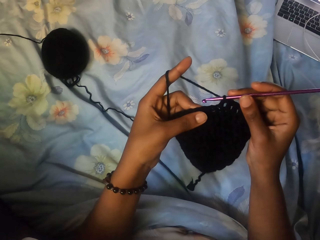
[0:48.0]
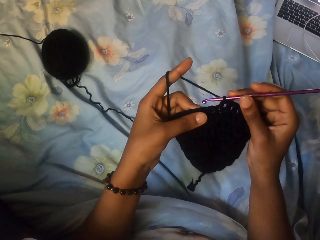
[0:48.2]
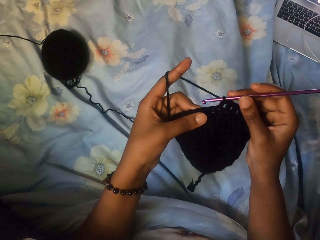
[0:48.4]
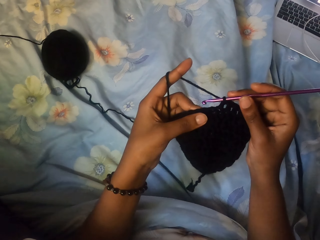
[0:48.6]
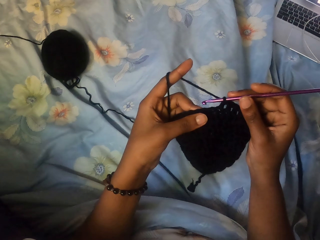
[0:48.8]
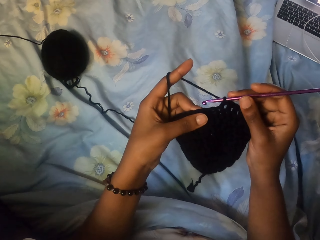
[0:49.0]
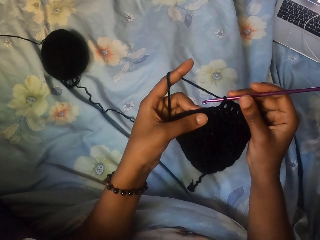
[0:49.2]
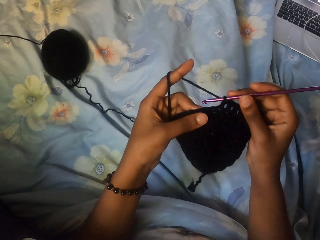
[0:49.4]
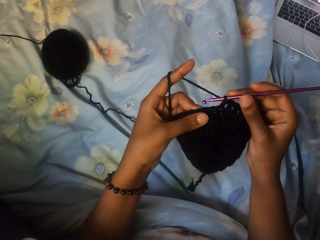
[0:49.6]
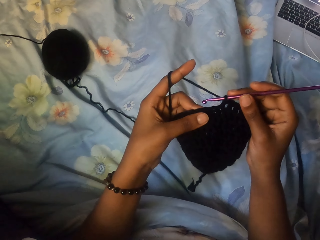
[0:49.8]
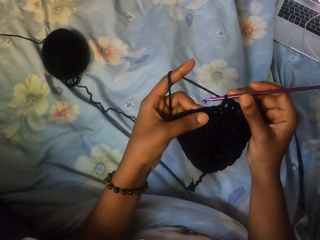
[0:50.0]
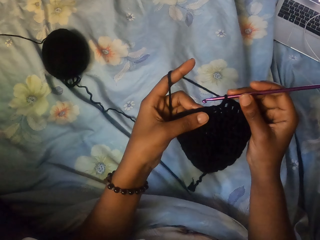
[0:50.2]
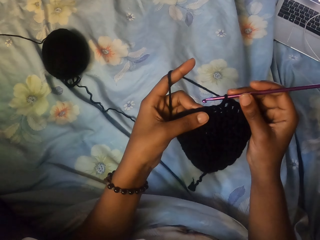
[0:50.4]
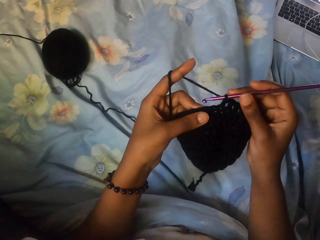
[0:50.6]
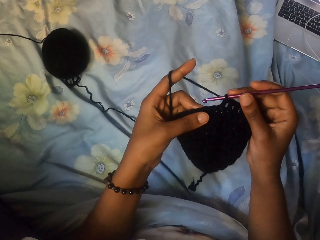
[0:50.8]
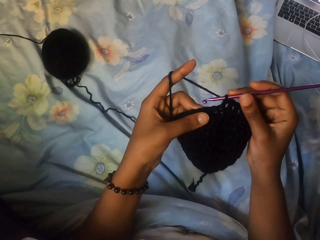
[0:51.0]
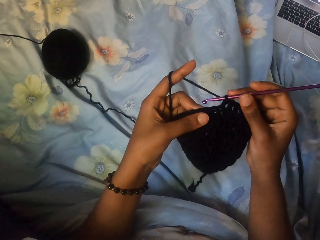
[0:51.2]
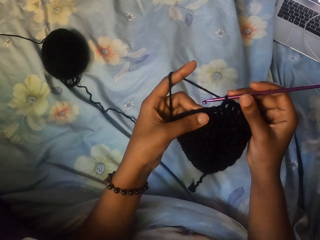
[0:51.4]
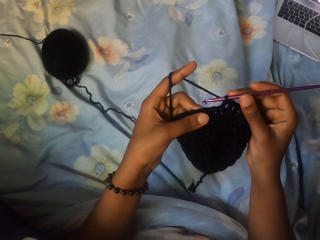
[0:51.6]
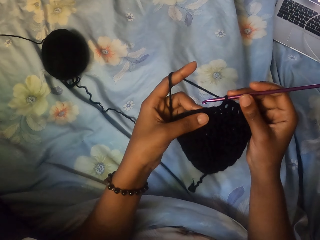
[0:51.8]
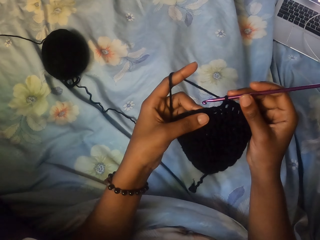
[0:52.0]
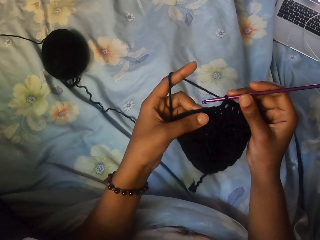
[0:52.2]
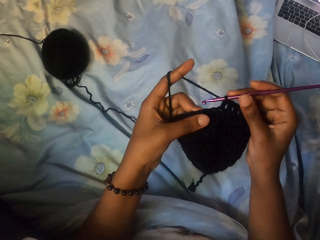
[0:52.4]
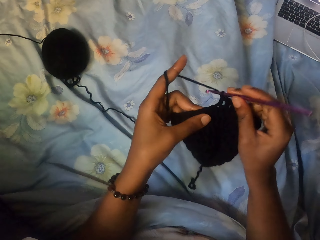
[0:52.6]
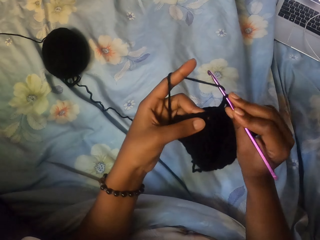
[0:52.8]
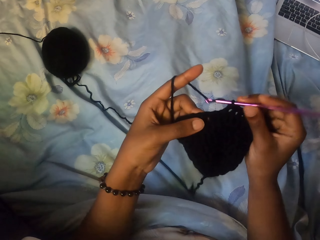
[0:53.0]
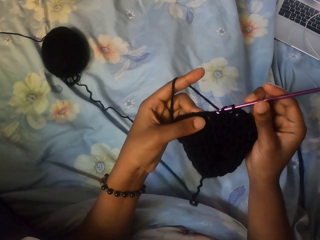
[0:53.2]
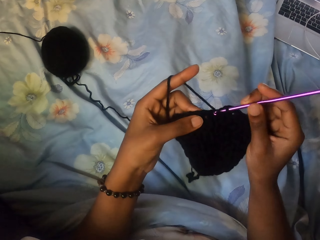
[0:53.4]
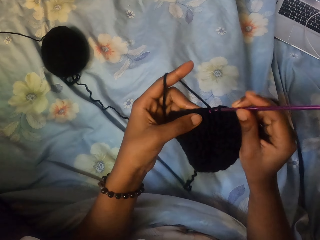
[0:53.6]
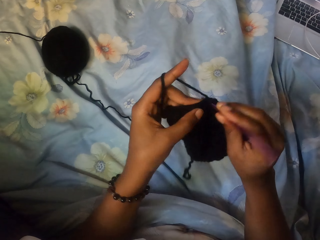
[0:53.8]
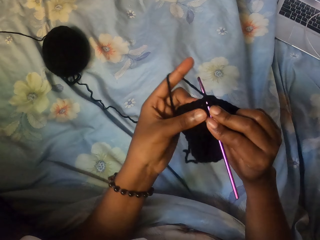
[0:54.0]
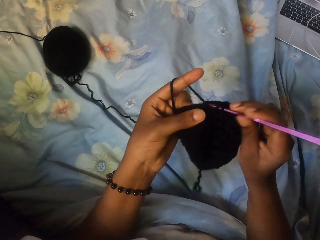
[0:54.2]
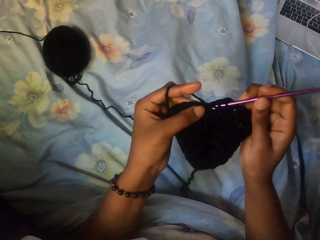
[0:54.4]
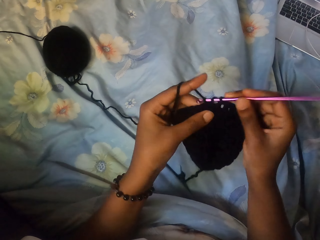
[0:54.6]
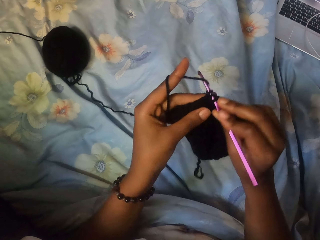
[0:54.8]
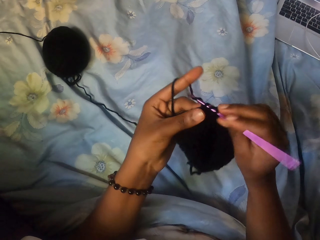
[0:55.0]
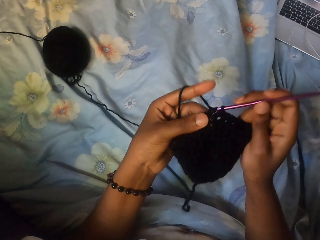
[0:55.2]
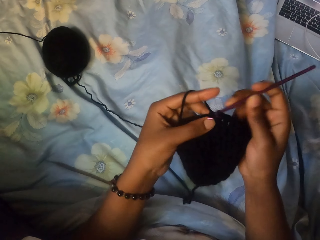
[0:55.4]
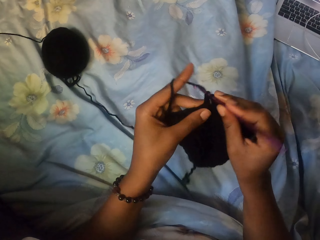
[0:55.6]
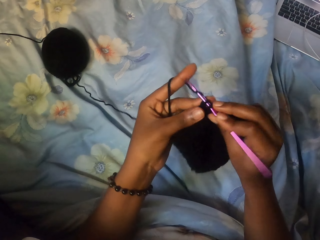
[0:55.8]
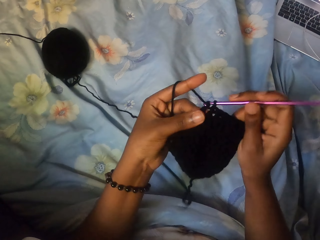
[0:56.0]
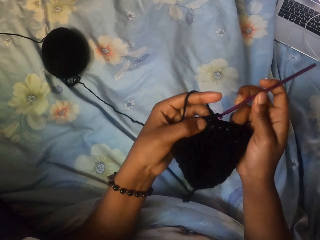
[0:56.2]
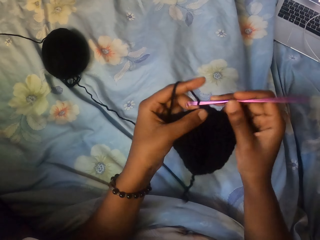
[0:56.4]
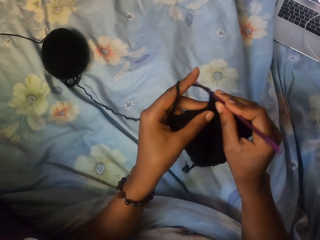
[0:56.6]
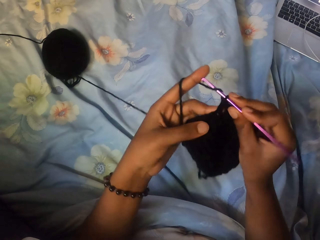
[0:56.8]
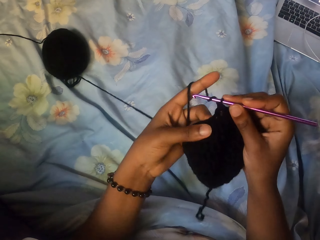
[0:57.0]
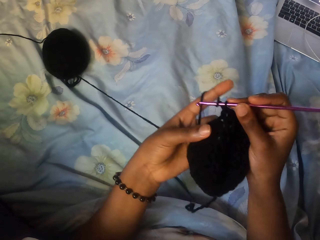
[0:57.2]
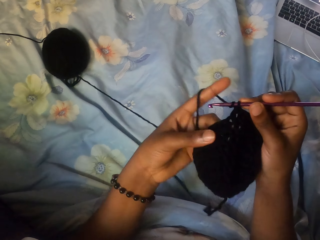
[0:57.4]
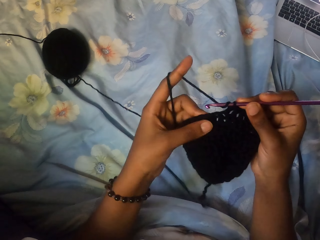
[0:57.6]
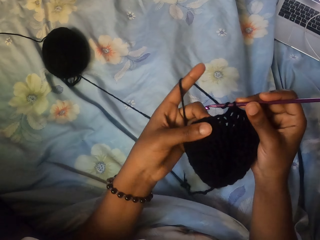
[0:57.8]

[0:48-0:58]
The camera wearer knits.

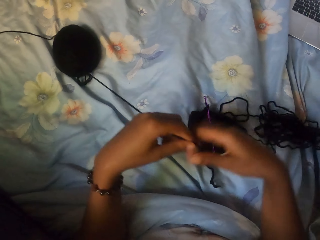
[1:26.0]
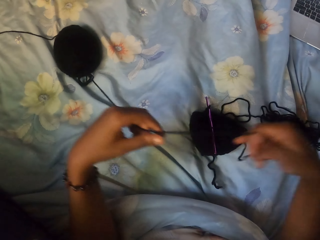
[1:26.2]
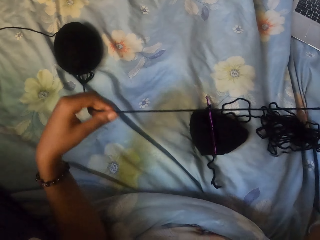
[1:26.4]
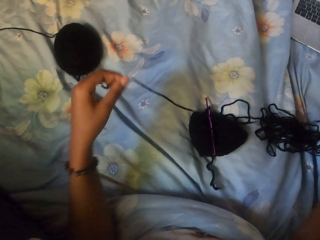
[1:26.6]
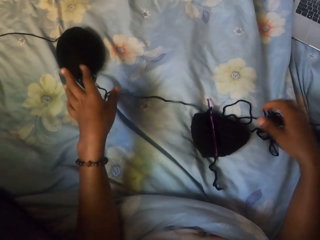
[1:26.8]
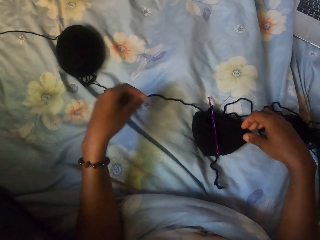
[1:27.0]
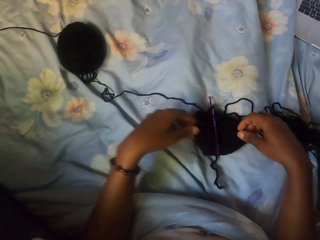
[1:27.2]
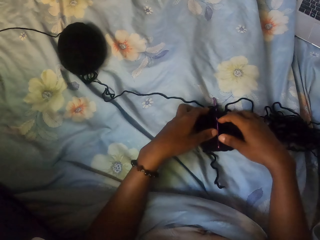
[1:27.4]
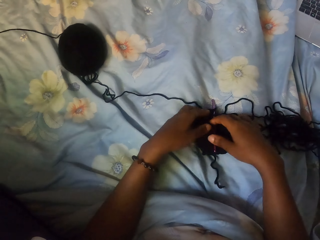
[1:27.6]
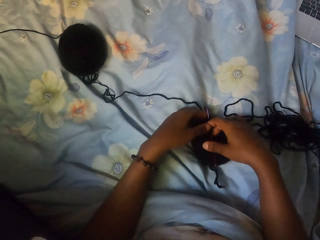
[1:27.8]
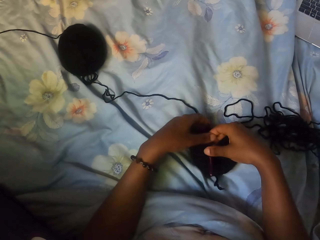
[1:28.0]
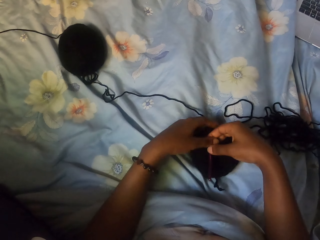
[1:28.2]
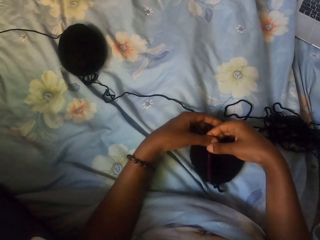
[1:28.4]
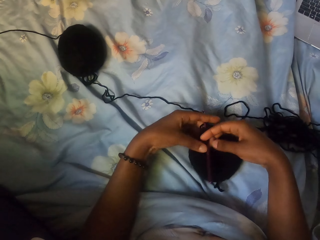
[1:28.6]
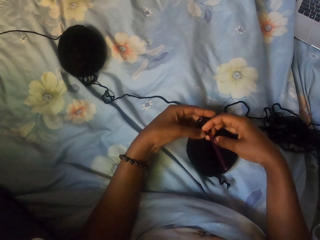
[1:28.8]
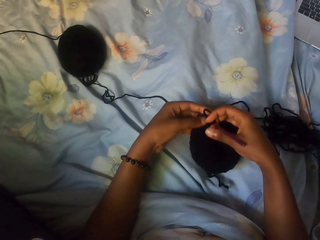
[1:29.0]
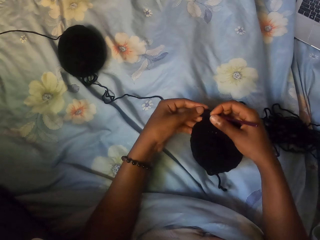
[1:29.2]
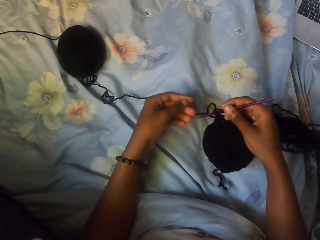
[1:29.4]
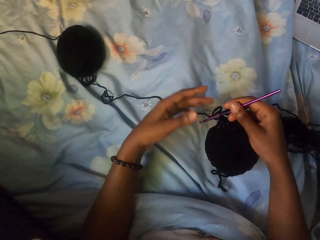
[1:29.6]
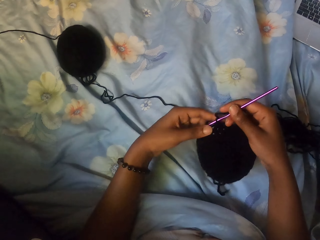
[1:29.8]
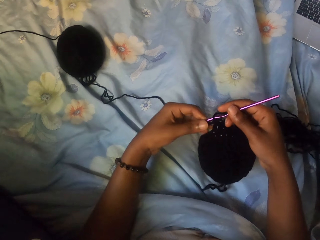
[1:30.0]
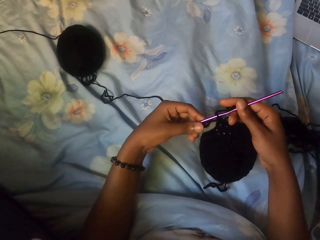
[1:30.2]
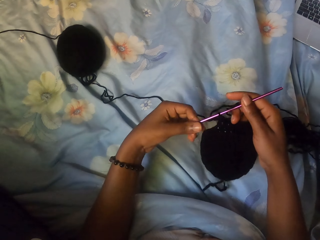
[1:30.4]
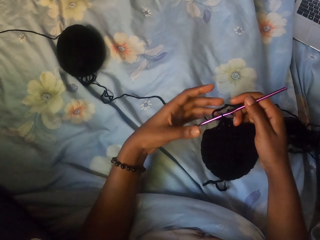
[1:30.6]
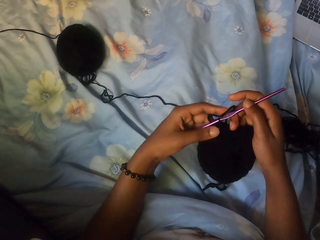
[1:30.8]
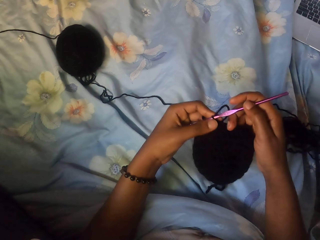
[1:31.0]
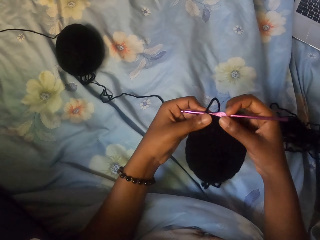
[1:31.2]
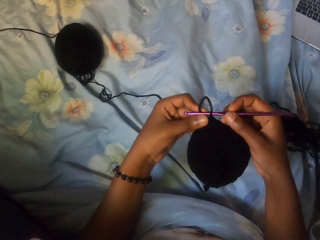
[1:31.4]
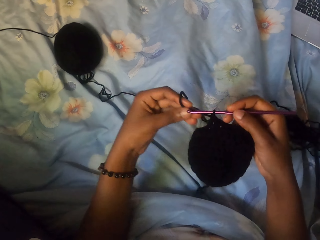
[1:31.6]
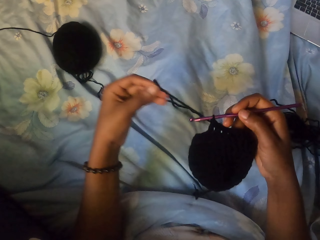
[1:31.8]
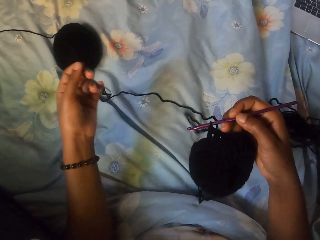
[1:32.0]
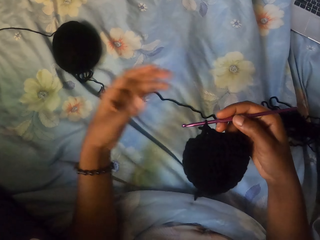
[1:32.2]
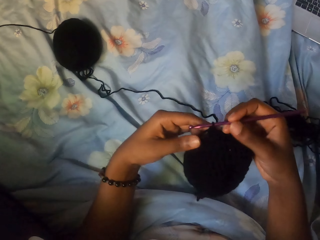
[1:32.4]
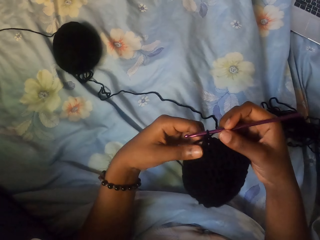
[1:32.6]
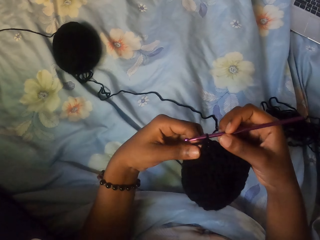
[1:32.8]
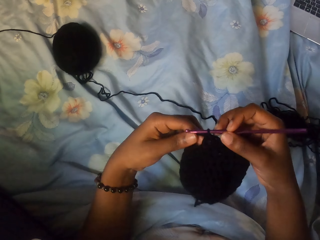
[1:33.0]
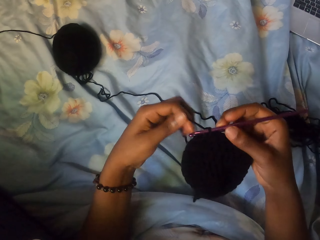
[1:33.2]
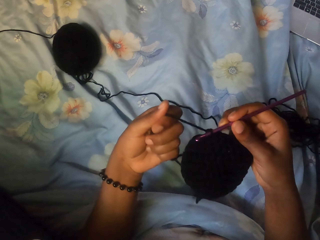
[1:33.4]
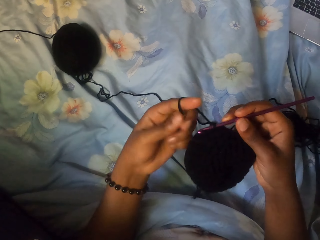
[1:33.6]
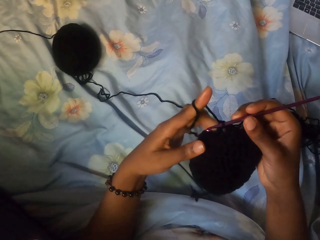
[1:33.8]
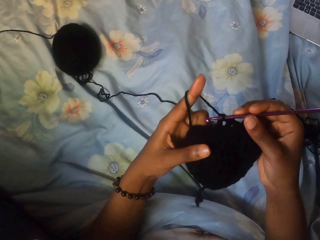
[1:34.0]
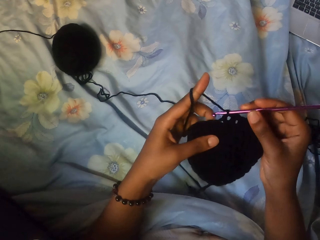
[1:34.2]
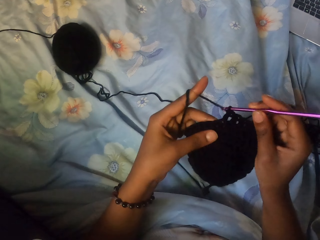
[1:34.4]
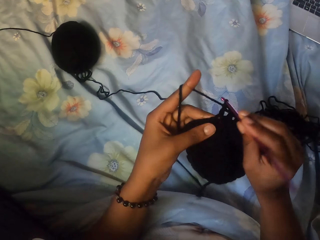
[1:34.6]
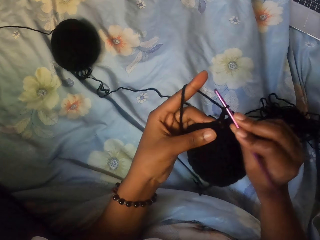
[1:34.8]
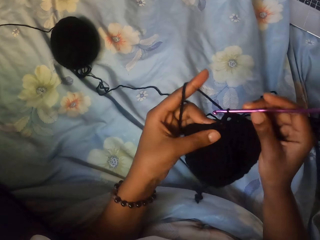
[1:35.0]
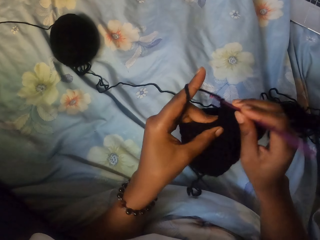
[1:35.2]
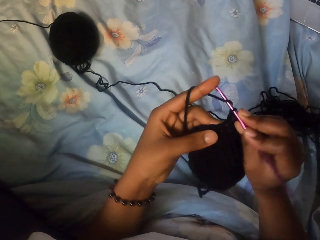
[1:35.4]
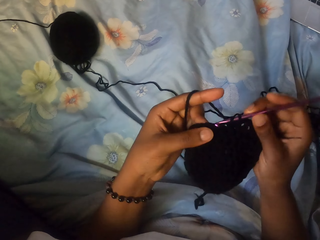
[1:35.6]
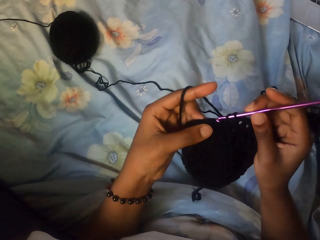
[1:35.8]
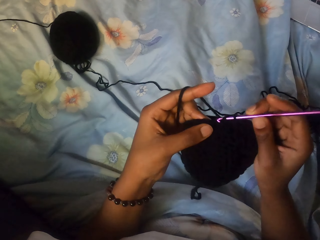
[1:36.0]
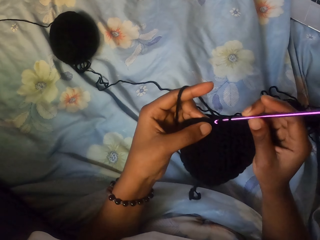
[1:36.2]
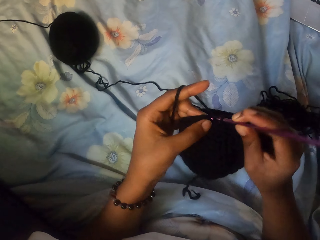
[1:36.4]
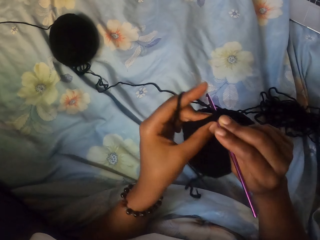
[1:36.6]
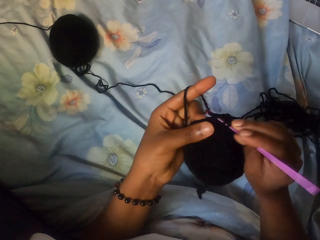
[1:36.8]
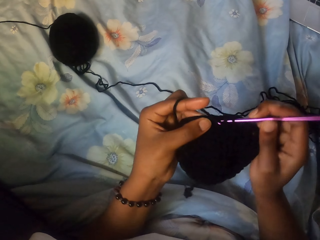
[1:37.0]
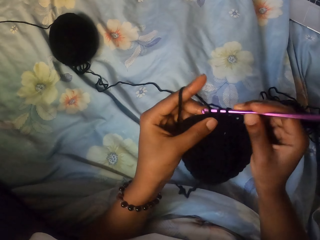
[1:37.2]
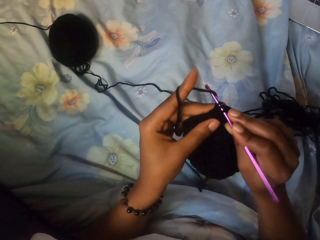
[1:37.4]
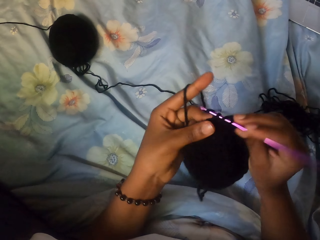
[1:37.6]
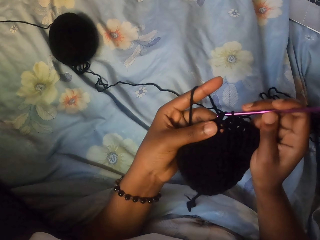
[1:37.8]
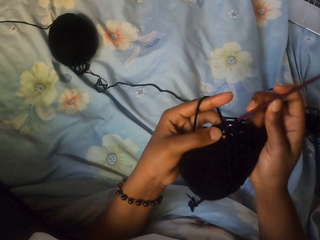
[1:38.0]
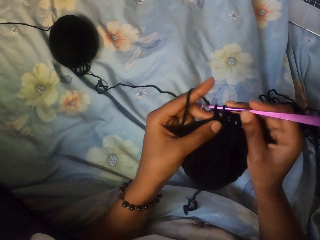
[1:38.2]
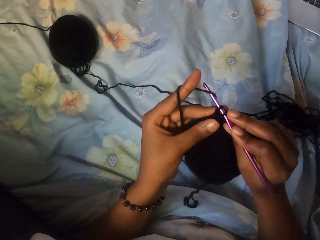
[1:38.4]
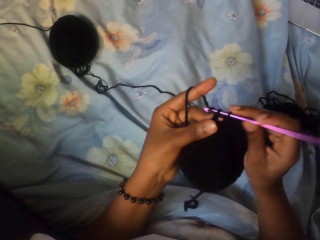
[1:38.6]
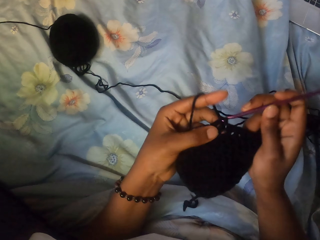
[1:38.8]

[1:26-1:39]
The camera wearer picks up the yarn and the crochet hook with both hands. She stretches the thread. She crochets the yarn with the crochet hook in her right hand.
